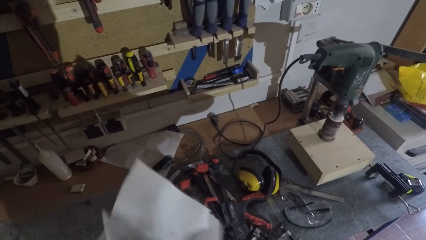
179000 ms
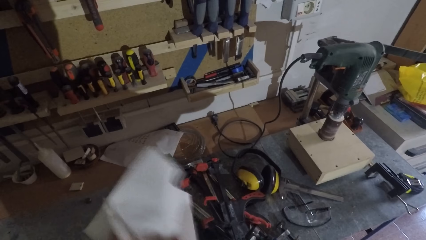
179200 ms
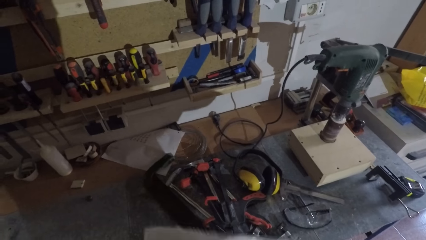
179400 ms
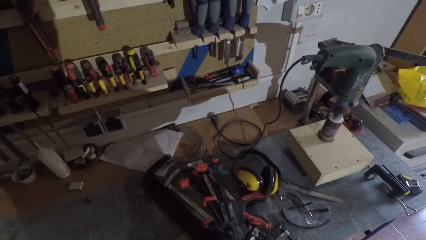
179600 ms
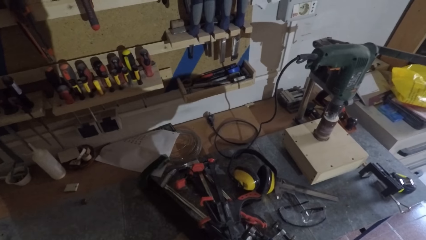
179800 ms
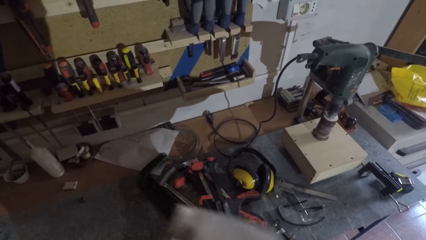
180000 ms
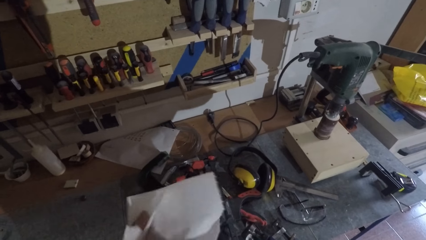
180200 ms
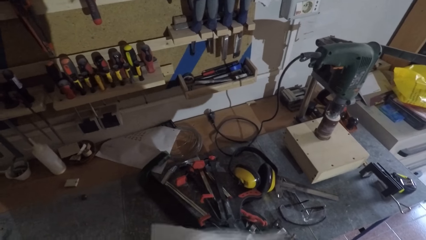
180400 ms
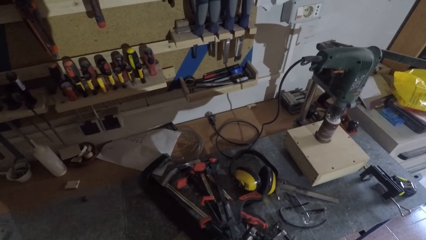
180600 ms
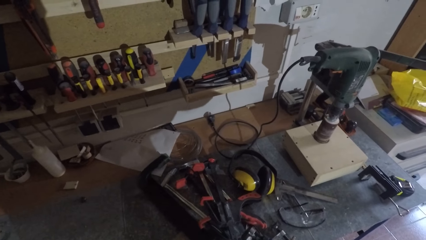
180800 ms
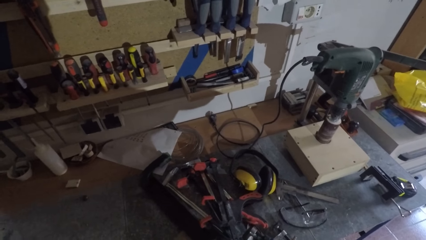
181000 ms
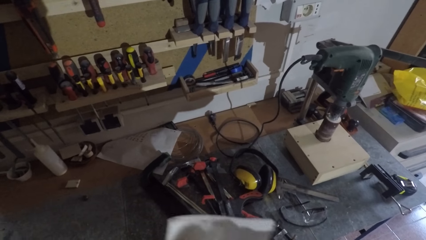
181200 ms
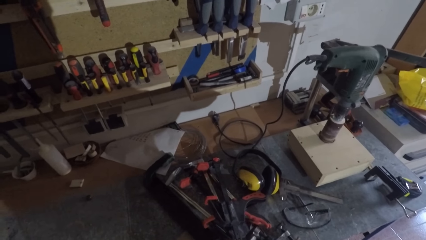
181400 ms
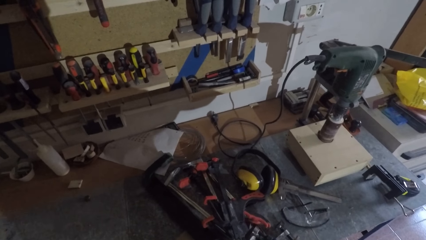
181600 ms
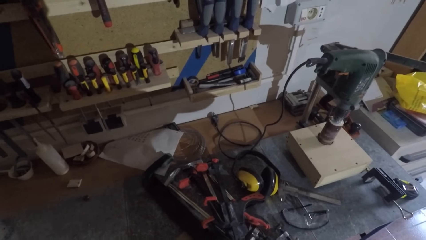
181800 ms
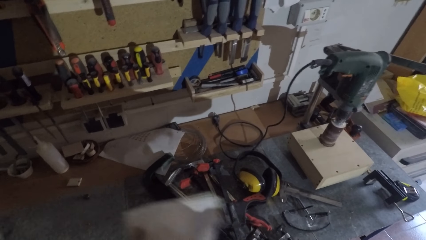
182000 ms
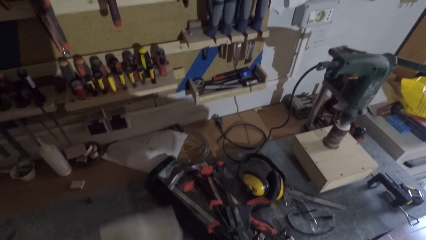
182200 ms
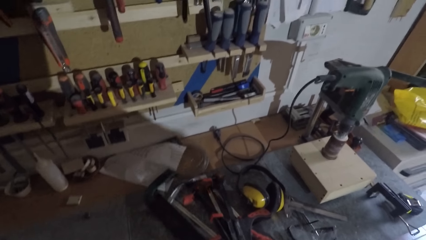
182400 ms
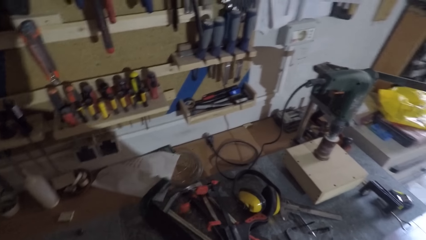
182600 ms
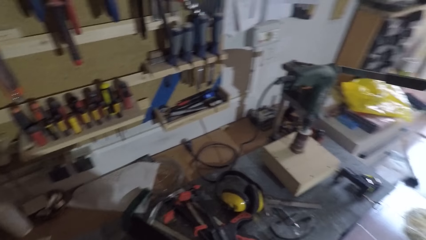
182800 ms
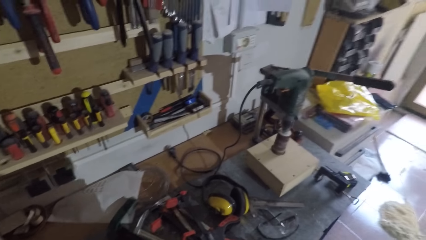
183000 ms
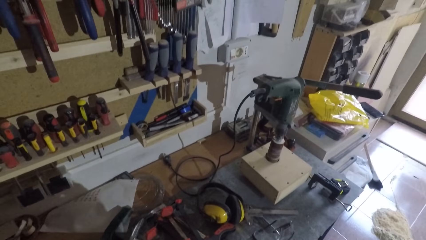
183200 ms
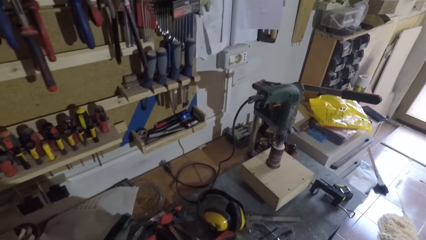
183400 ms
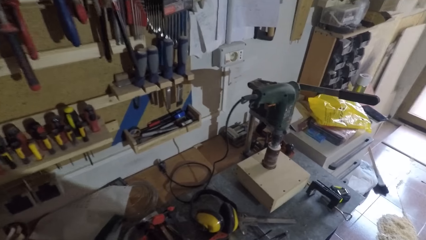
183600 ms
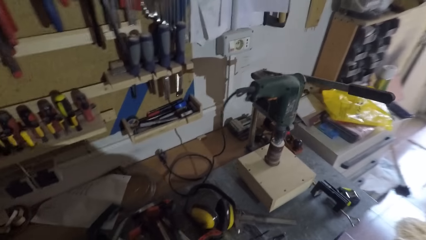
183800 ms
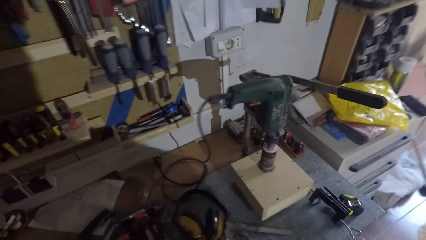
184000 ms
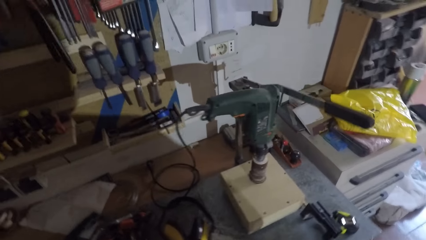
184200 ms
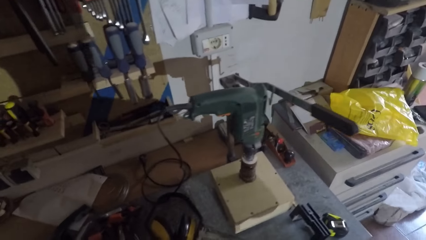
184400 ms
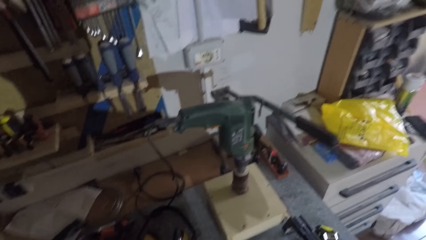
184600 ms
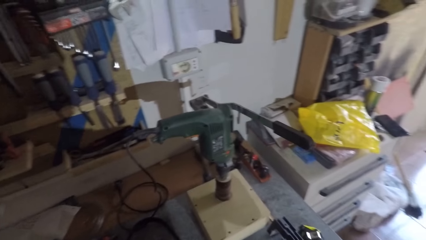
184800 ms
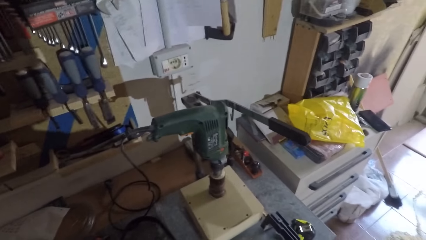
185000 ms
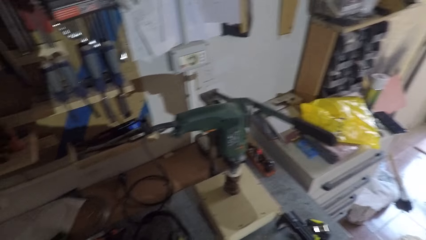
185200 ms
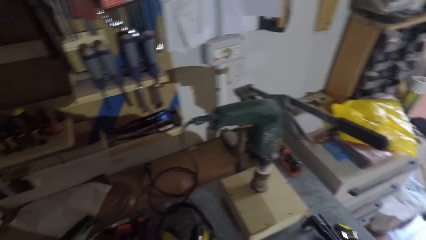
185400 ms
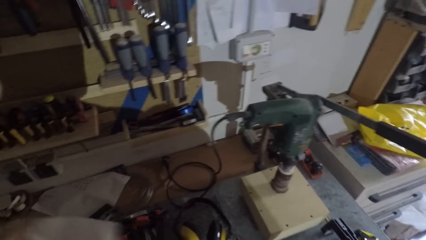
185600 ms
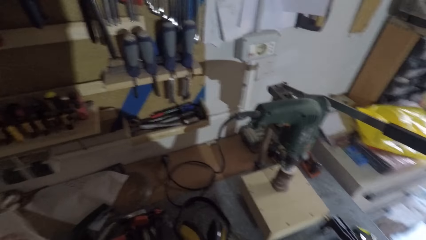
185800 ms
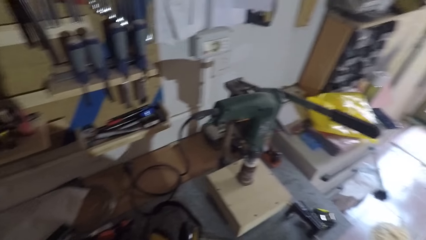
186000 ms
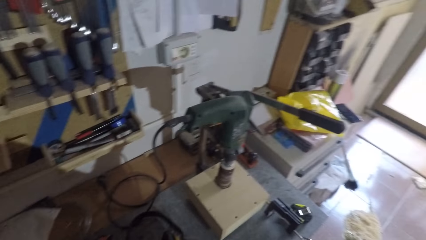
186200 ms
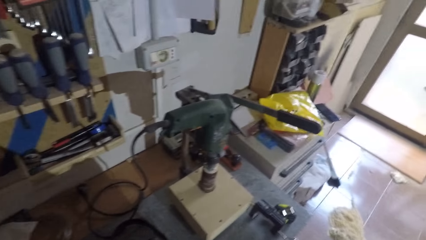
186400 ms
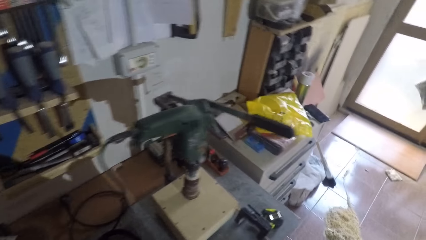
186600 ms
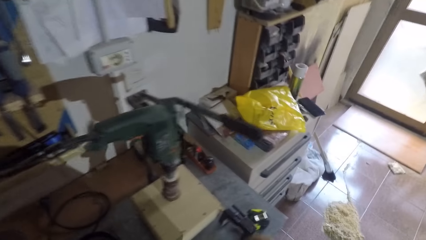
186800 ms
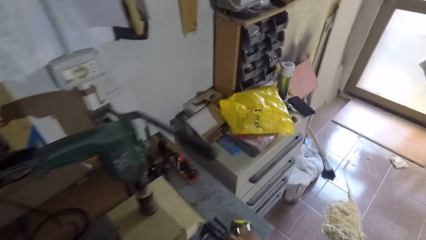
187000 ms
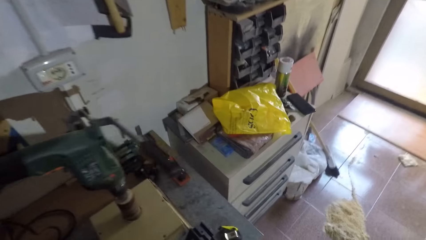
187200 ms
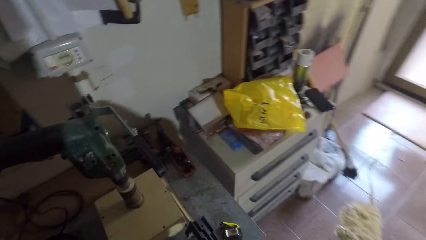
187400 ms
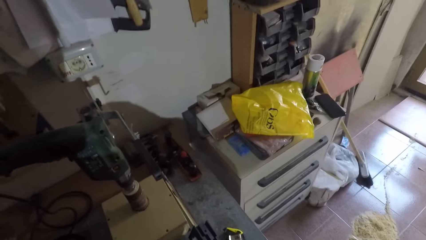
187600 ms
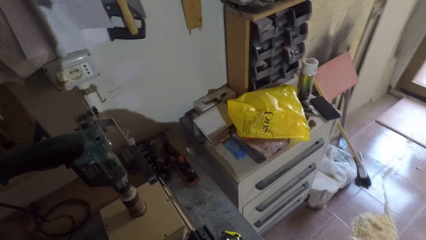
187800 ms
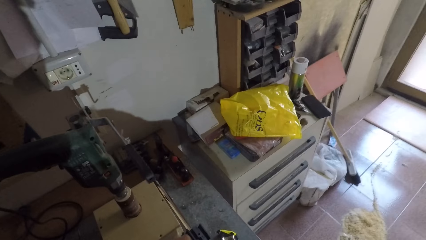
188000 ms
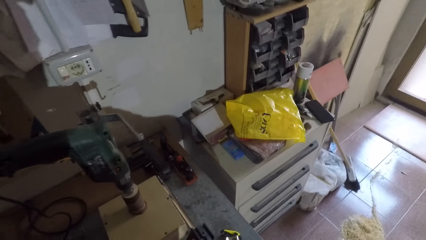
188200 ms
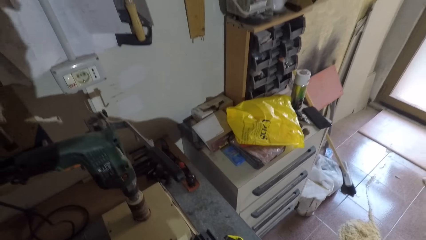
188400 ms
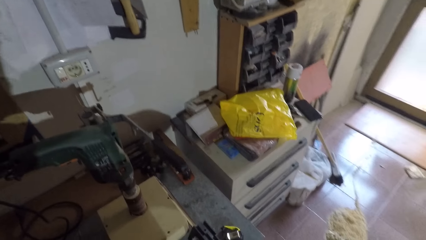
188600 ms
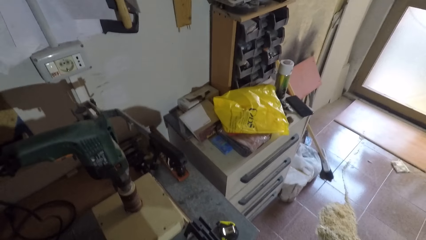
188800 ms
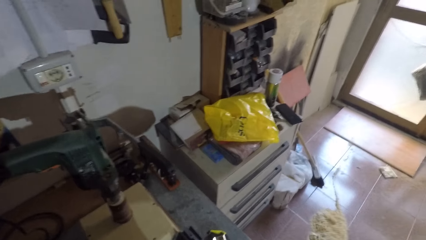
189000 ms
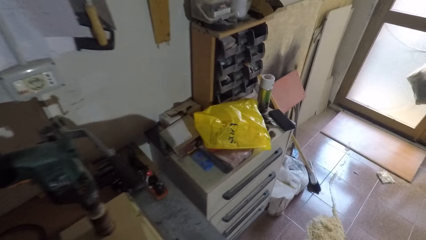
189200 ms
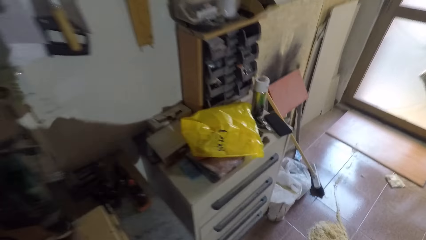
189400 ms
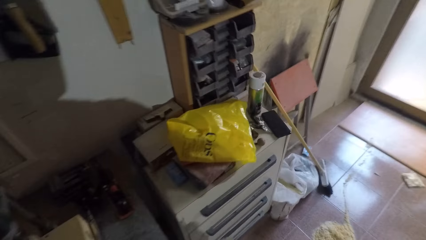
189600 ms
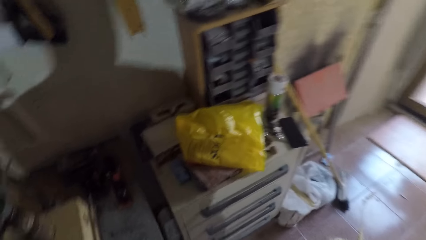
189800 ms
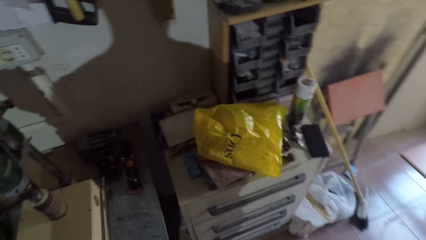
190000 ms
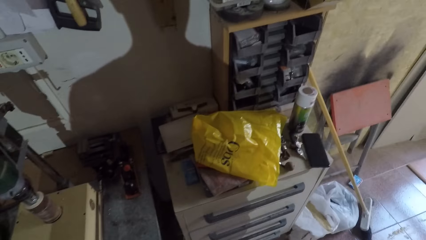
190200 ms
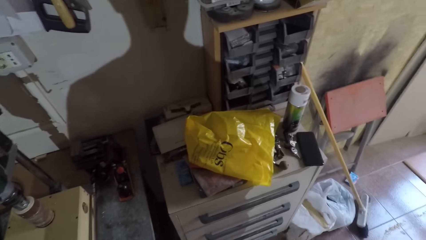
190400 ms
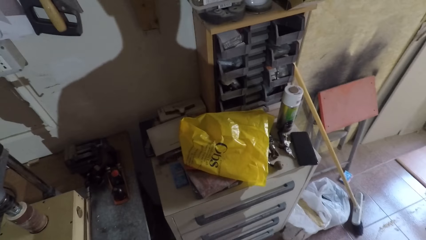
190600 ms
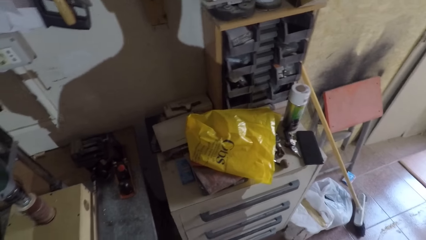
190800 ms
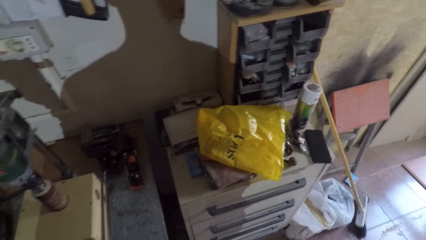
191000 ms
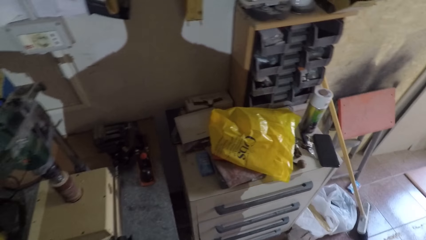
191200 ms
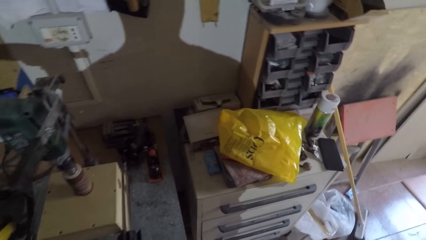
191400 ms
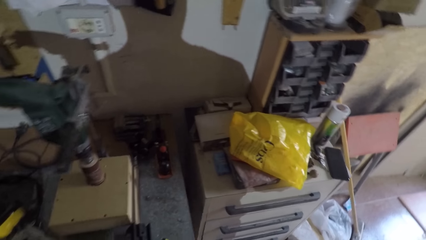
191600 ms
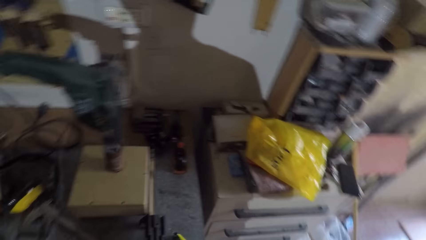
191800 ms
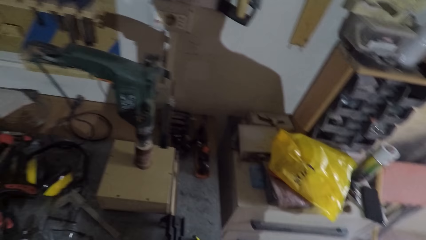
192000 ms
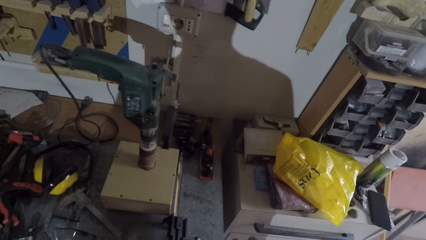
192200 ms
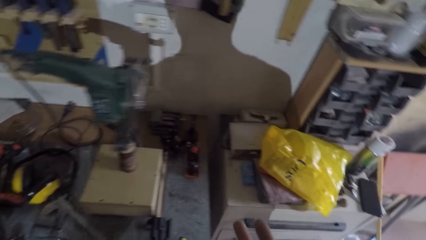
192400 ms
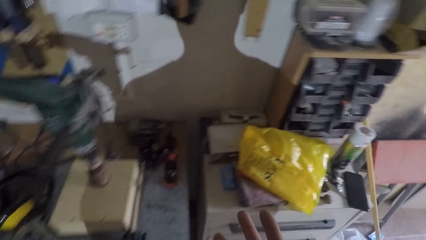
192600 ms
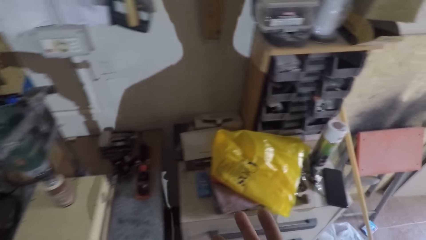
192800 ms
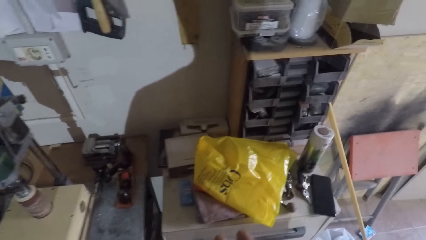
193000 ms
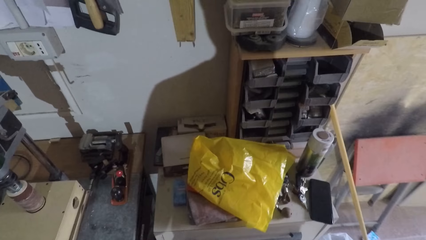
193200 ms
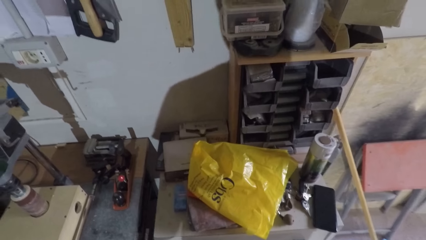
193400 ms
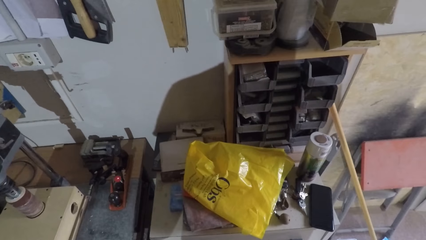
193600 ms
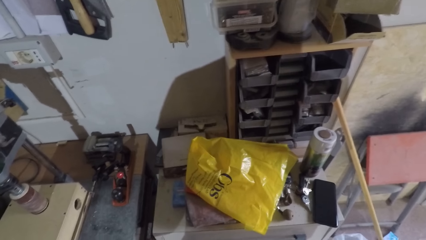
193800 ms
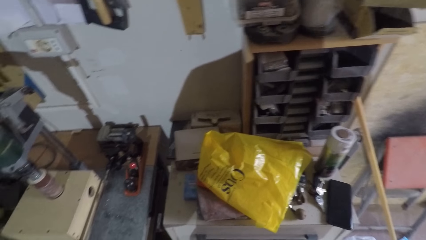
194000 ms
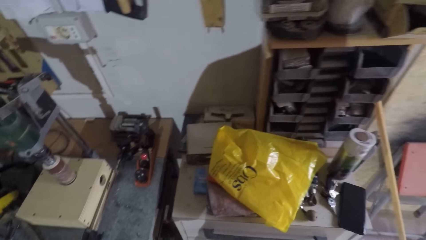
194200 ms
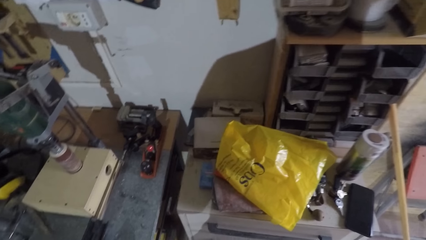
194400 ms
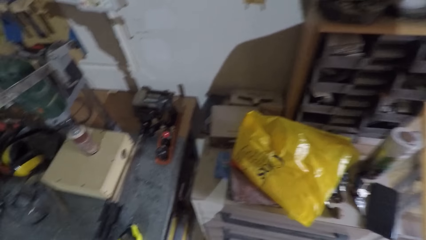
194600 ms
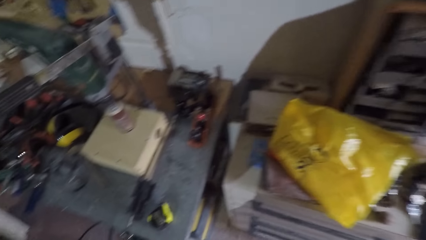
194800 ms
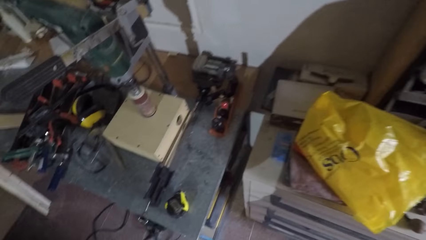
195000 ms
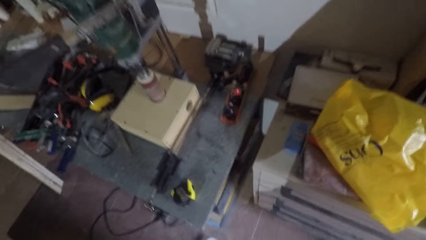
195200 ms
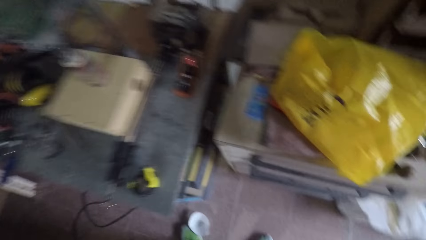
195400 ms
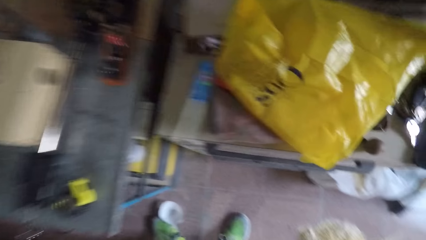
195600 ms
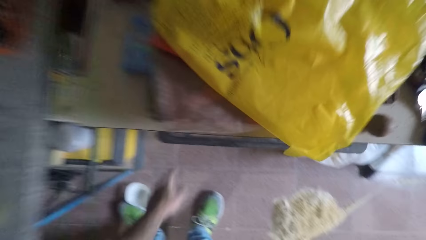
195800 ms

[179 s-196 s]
The camera wearer walks around the workshop.
